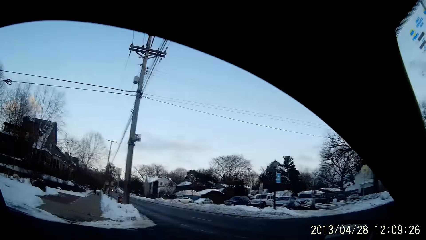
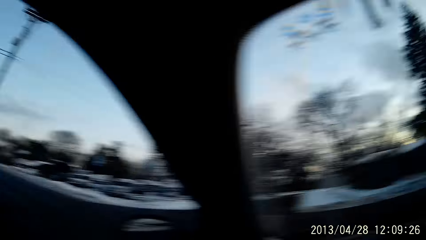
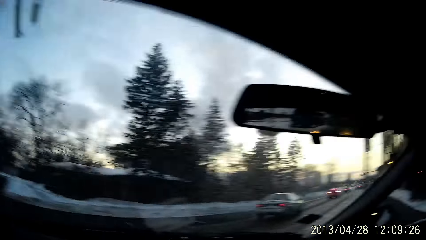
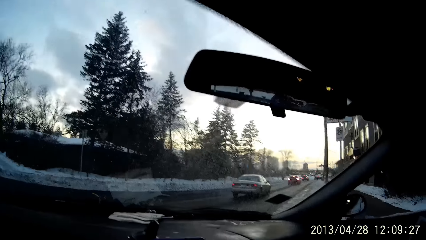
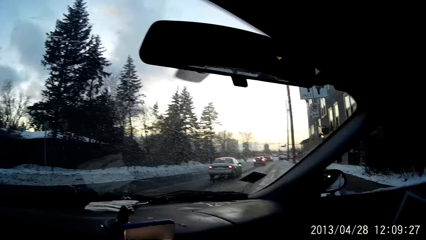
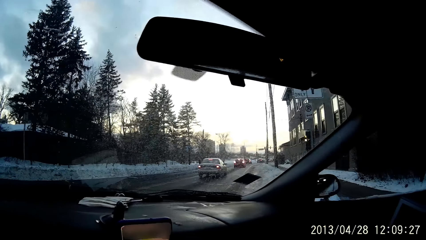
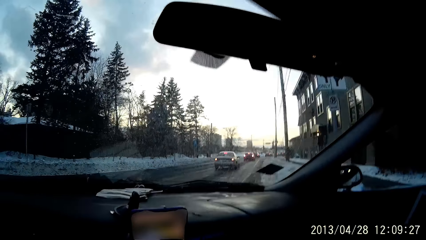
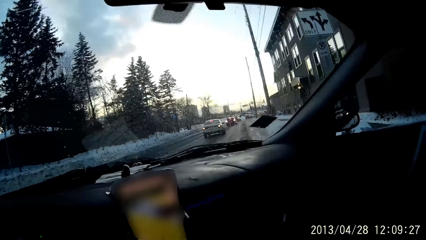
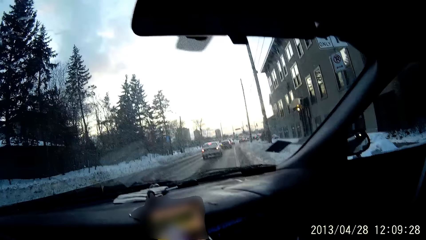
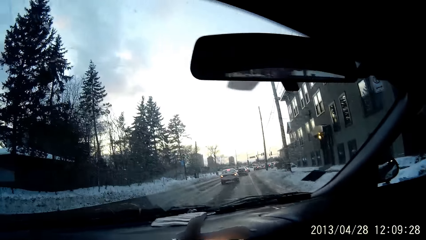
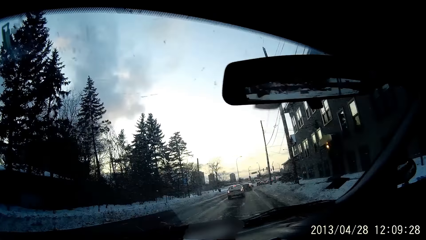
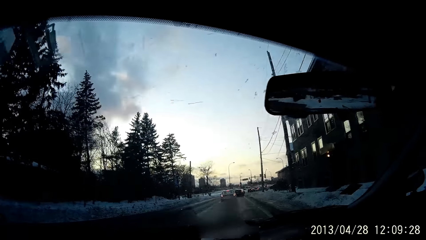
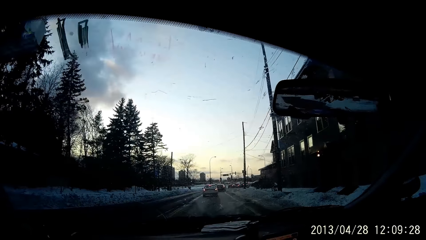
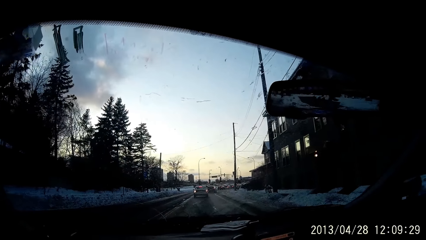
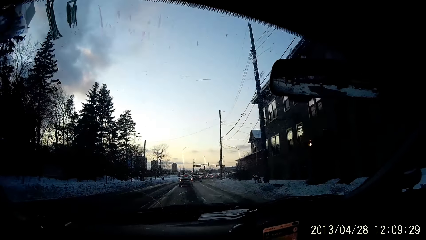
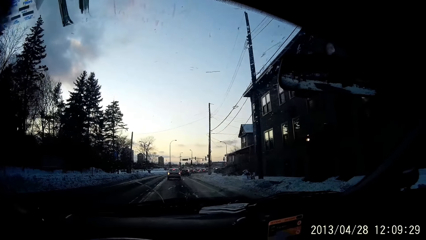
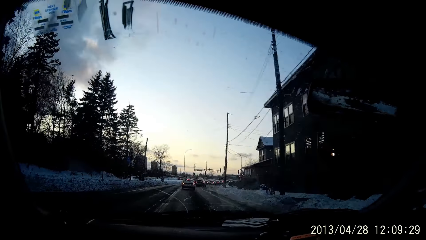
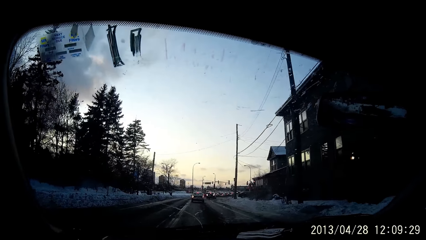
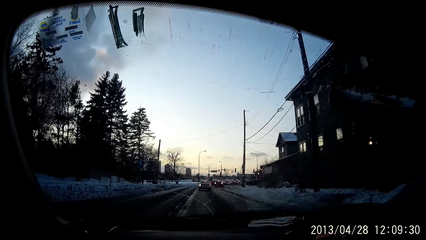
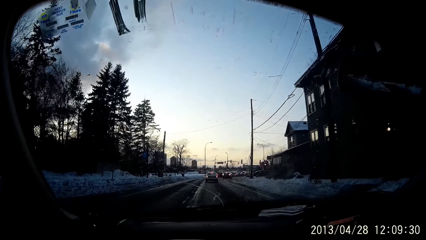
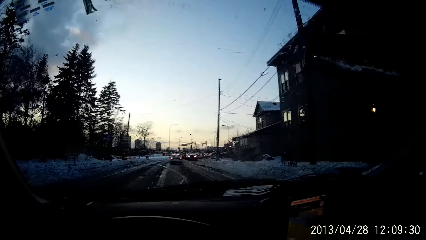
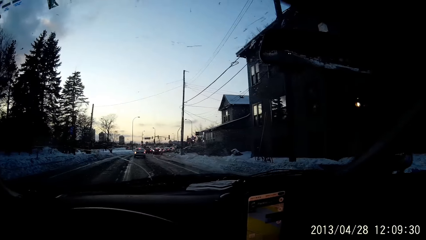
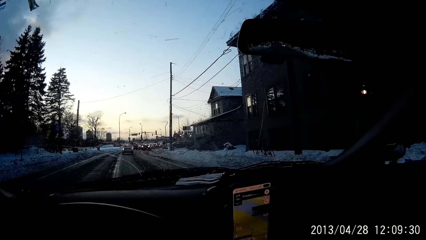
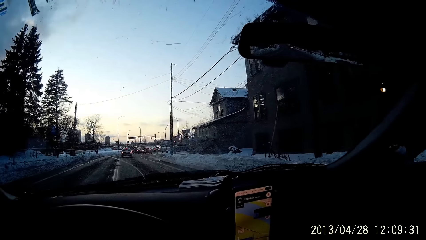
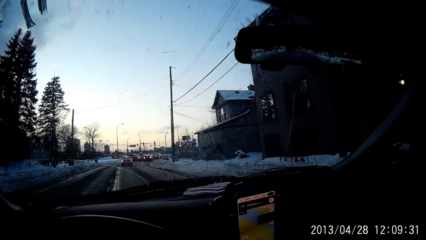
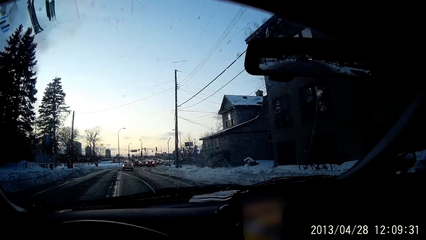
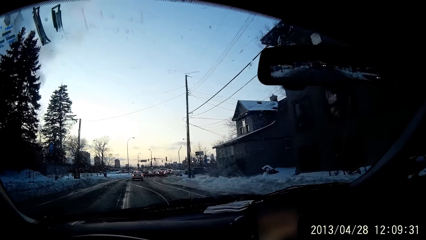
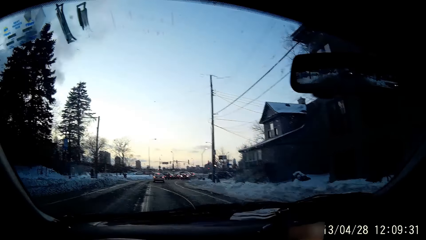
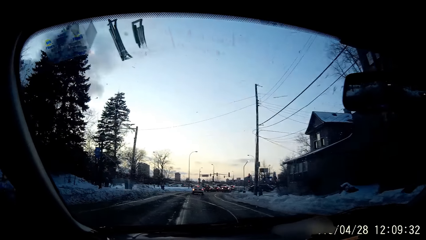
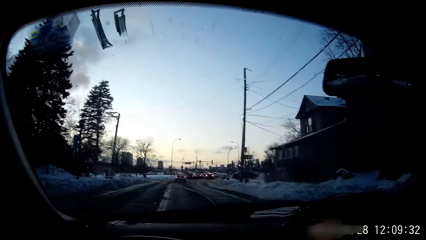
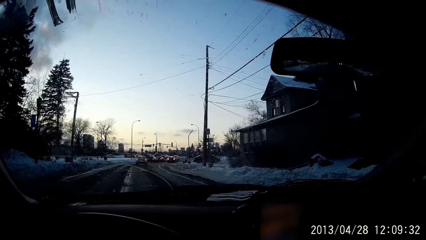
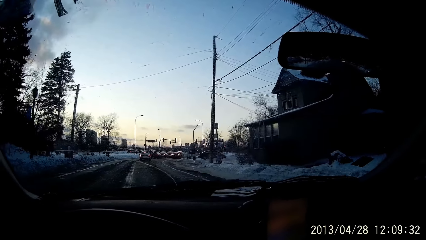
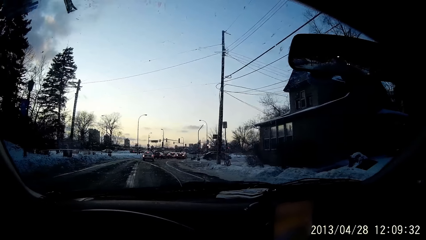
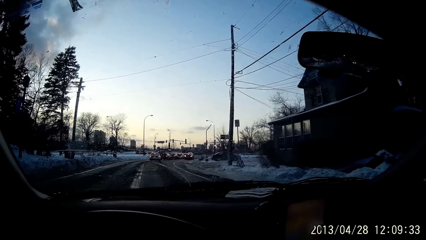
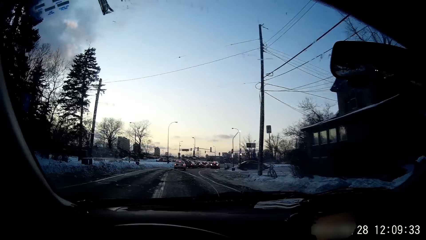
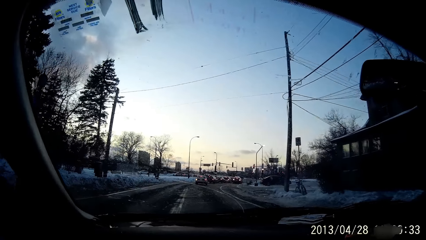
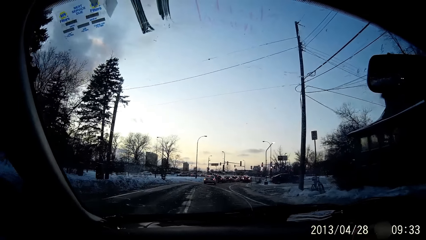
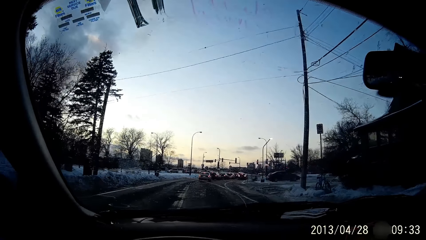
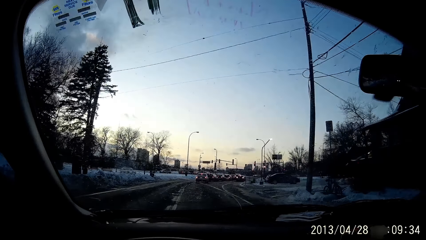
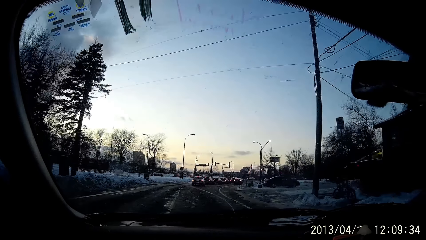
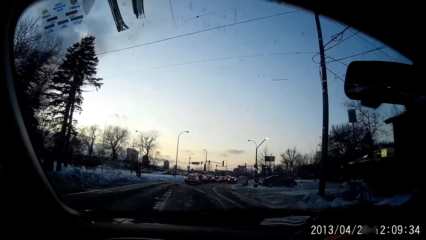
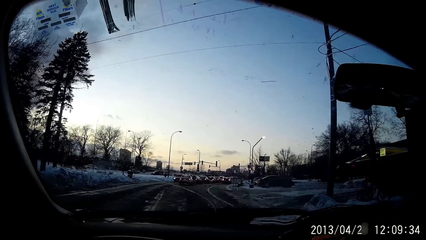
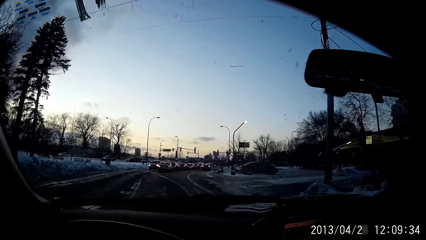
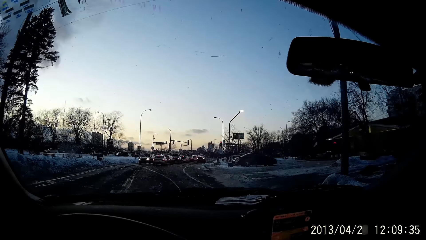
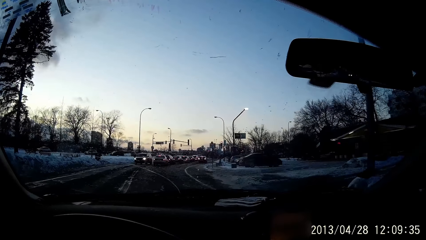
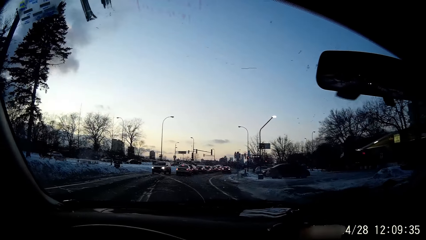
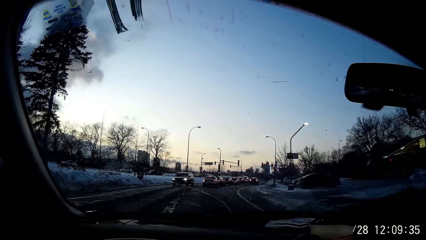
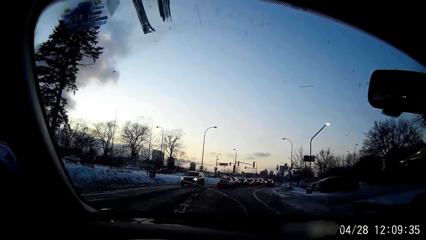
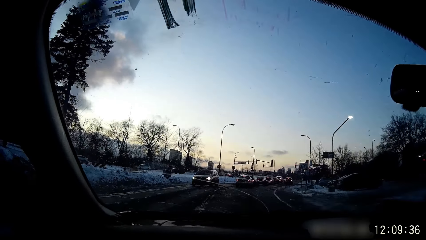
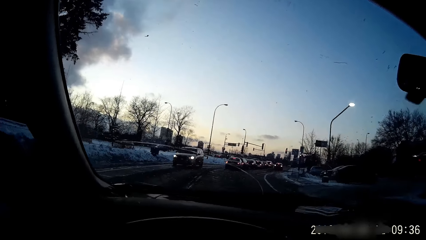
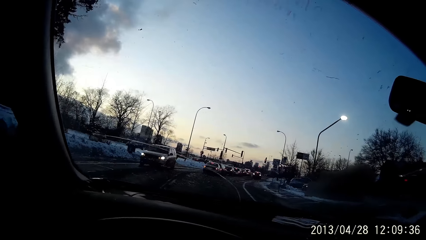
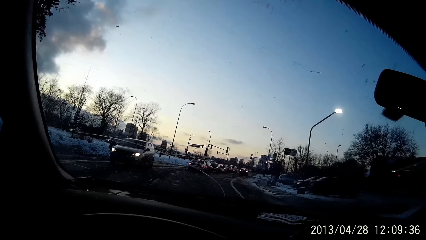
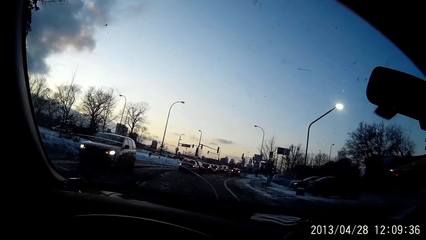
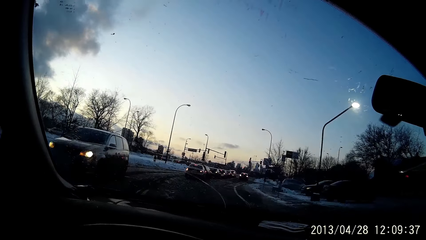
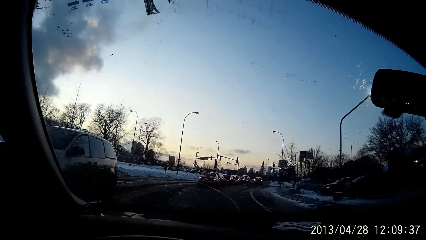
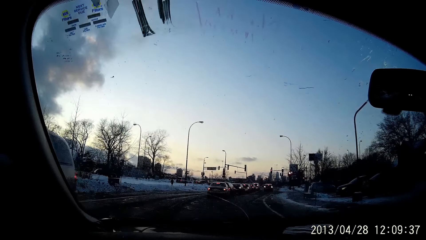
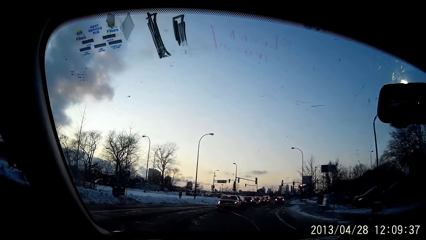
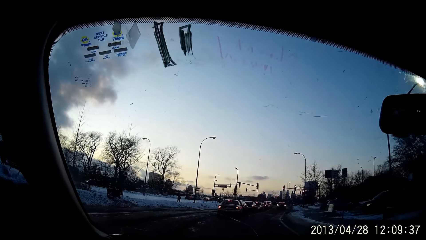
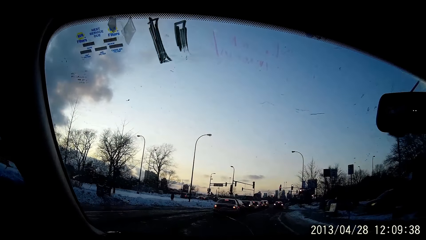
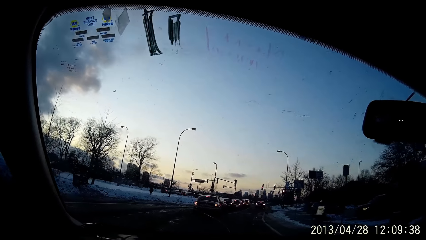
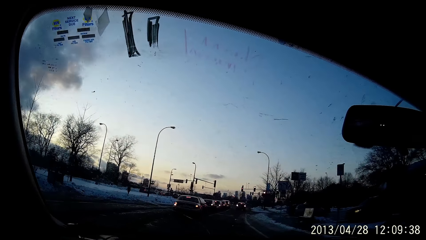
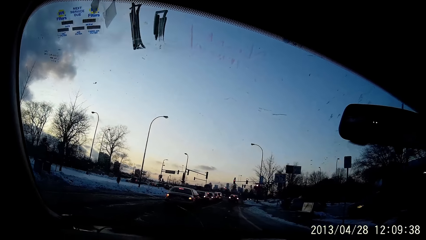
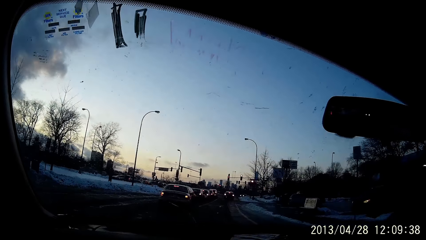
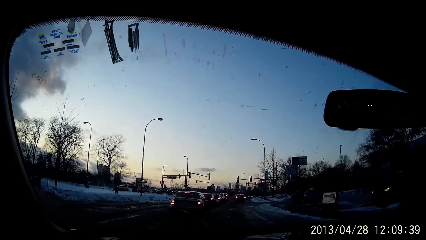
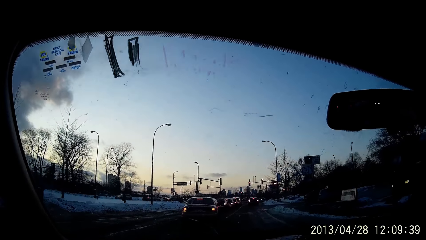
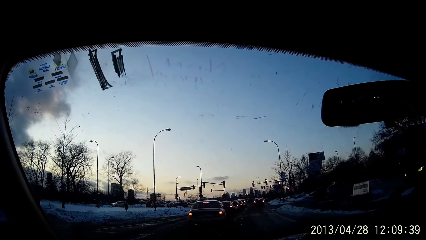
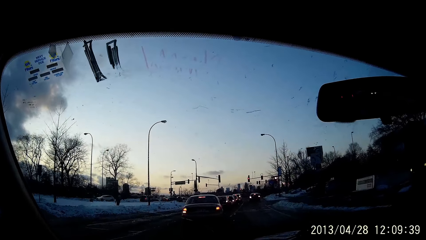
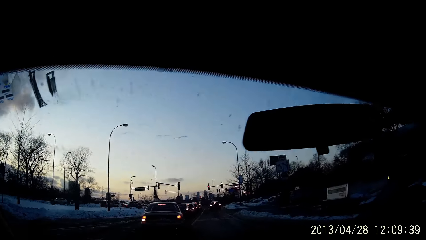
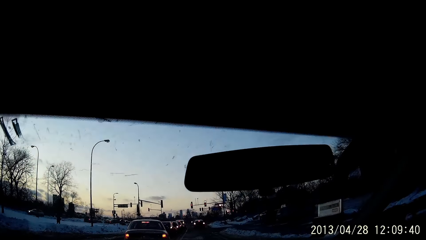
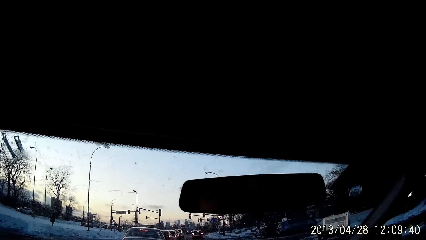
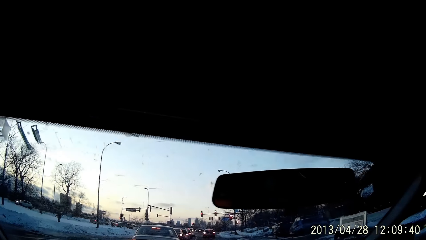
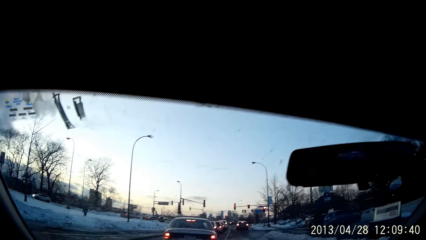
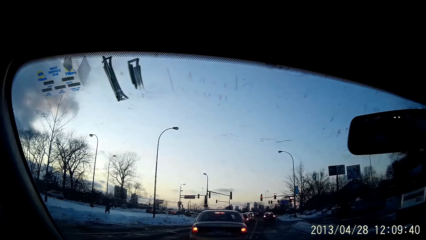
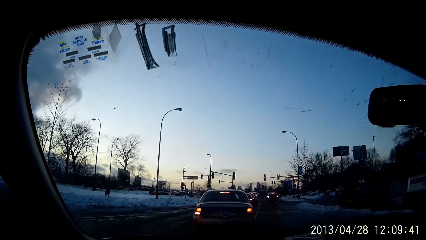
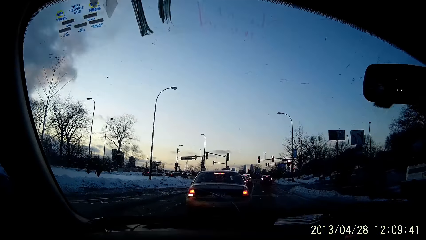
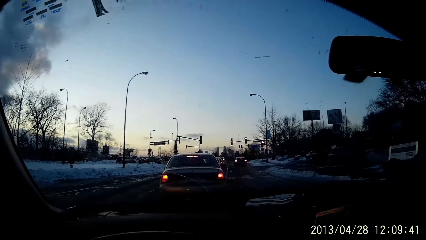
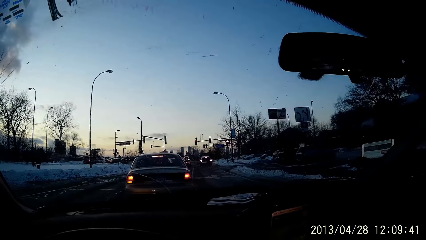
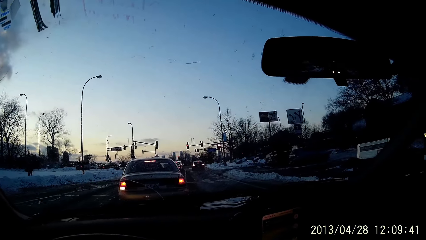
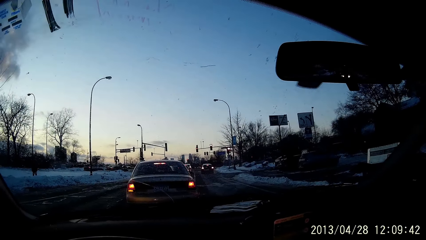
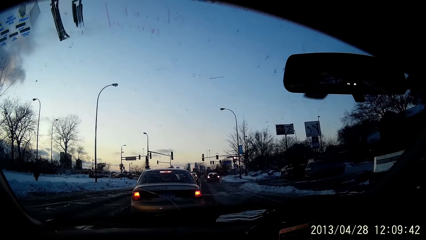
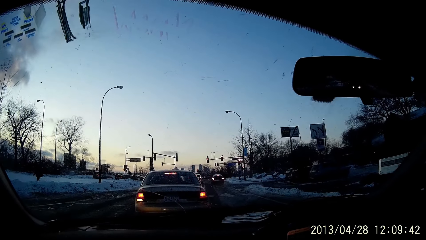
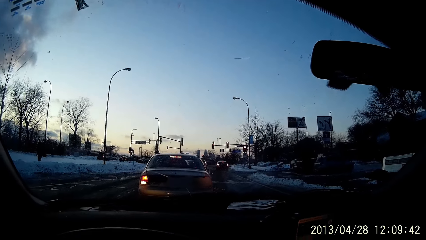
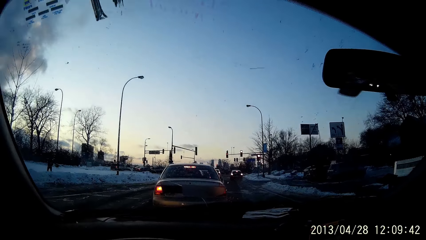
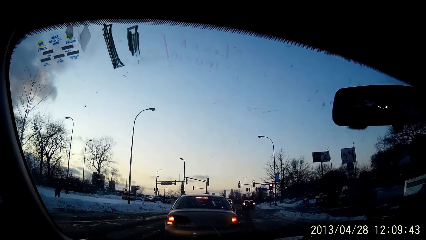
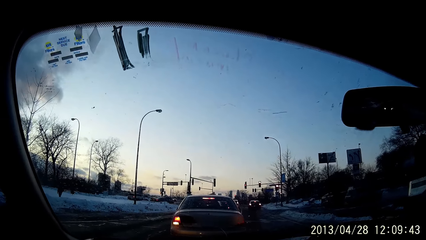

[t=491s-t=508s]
The camera wearer drives a vehicle or car on the road with both hands rotating on the steering wheel. They stop the car at traffic on the road.
